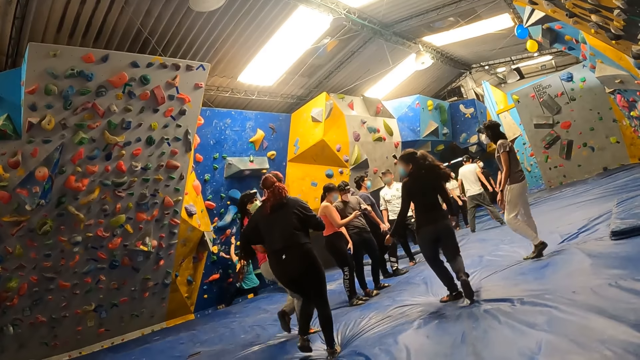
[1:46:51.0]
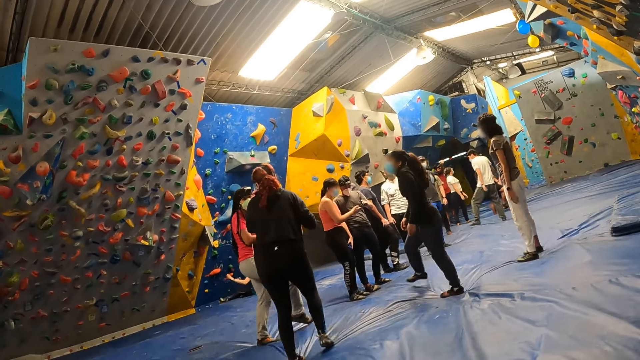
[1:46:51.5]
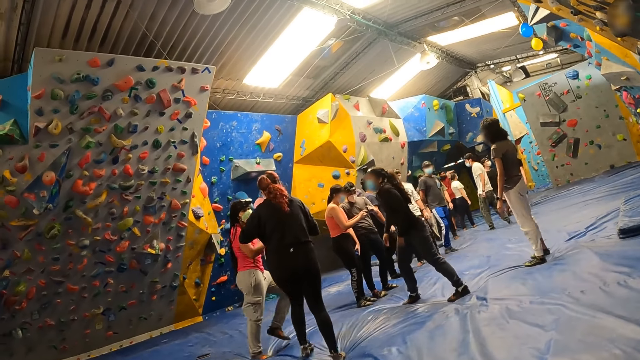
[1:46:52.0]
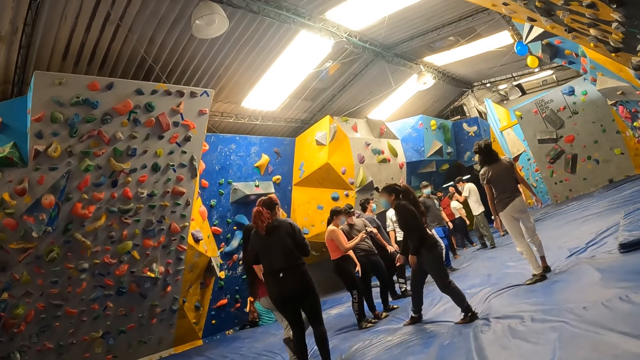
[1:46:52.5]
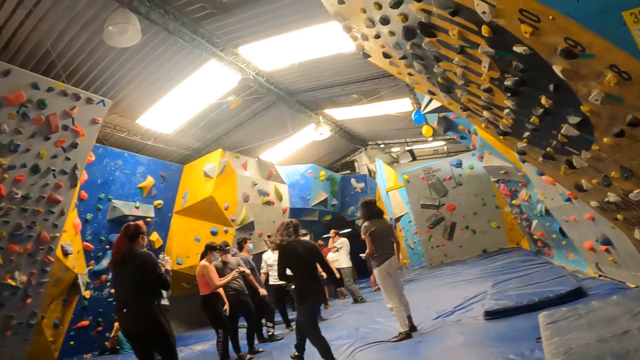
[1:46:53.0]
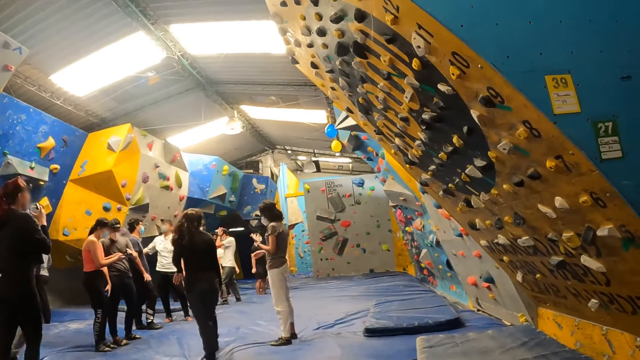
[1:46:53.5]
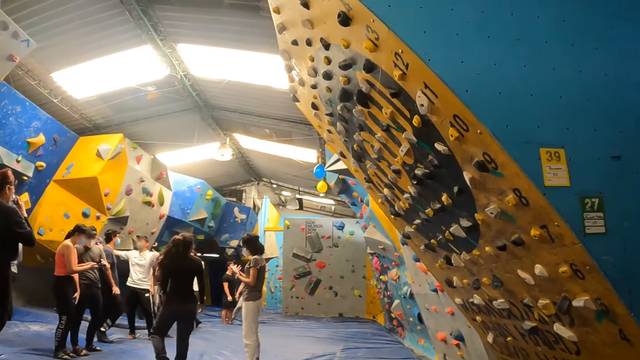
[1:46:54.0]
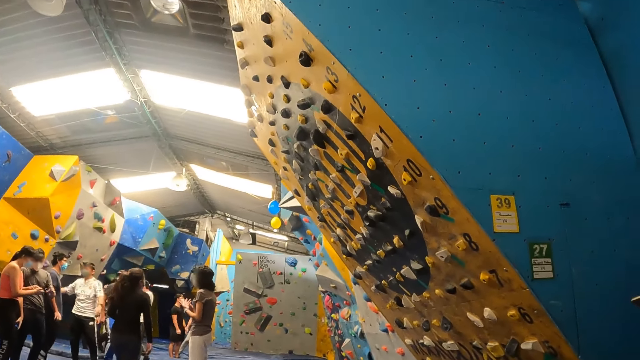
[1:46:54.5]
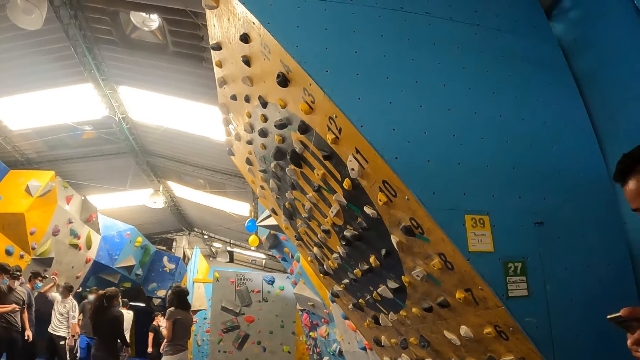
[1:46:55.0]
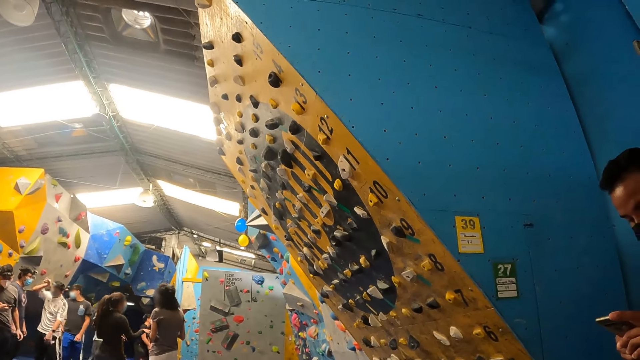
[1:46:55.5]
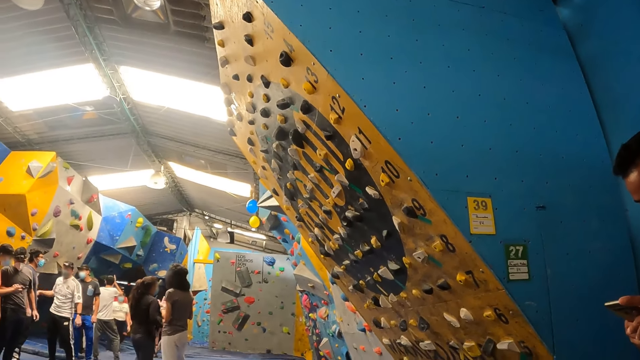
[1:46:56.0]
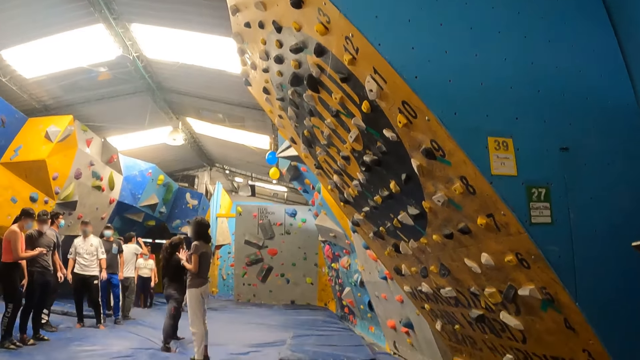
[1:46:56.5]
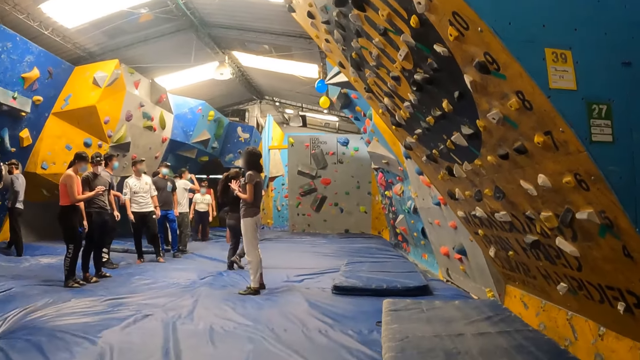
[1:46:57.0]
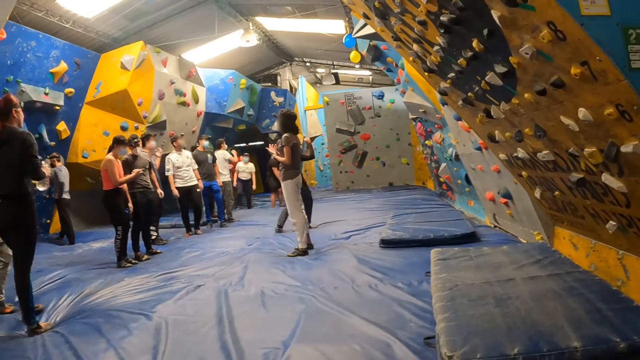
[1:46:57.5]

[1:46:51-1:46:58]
The person sits on the bouncing castle.

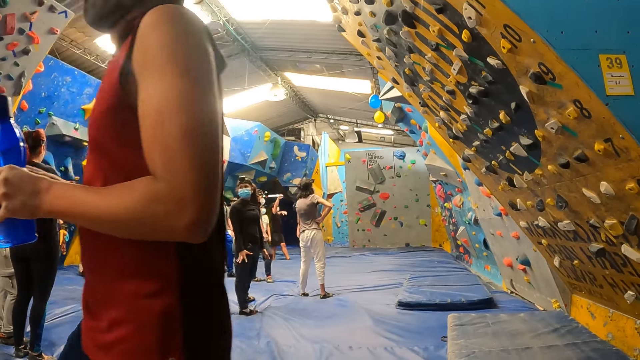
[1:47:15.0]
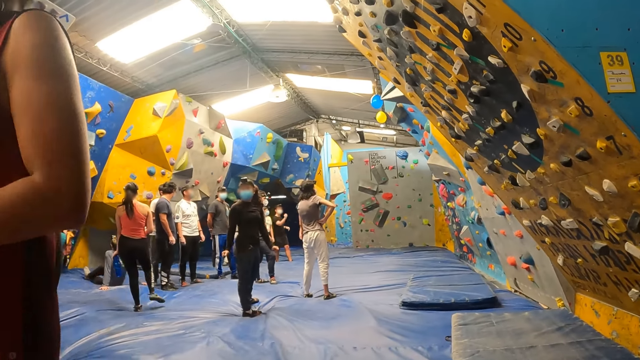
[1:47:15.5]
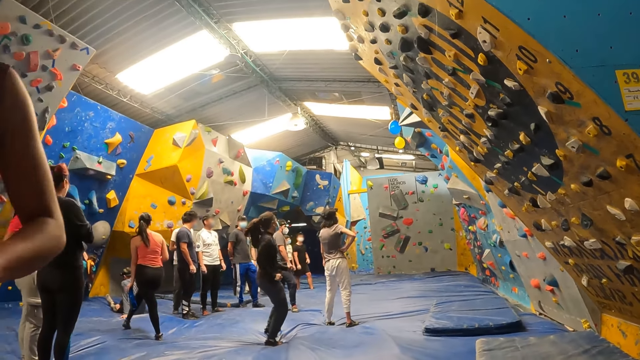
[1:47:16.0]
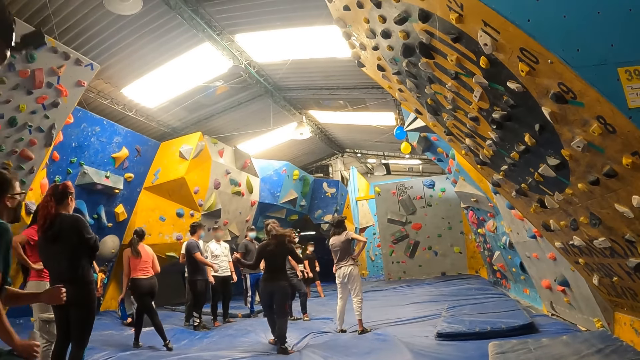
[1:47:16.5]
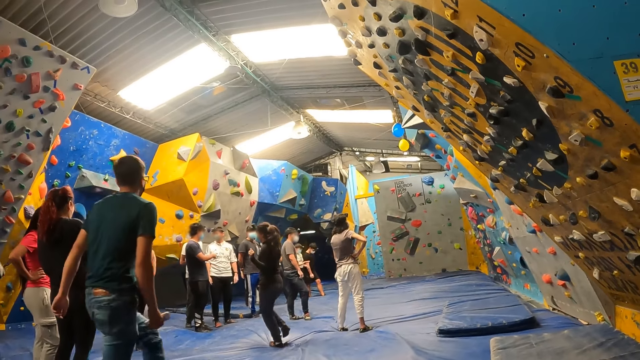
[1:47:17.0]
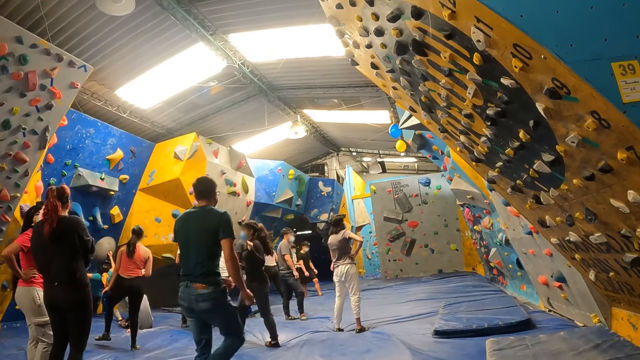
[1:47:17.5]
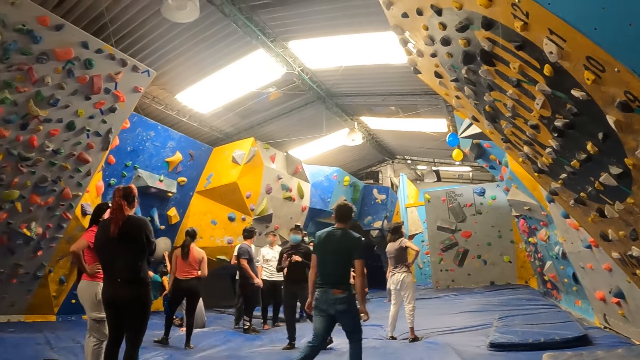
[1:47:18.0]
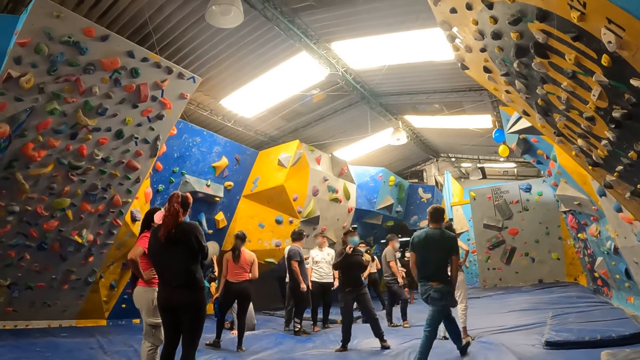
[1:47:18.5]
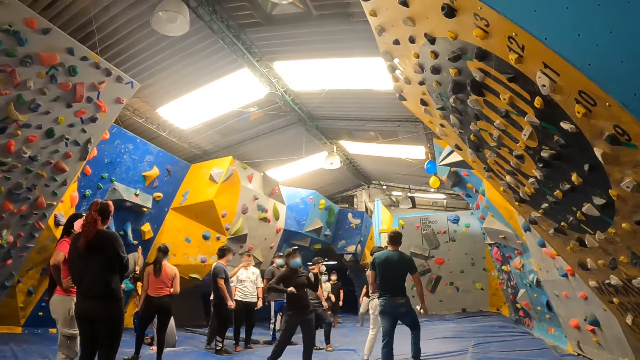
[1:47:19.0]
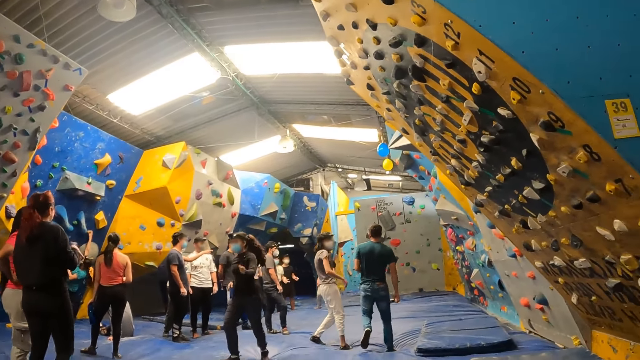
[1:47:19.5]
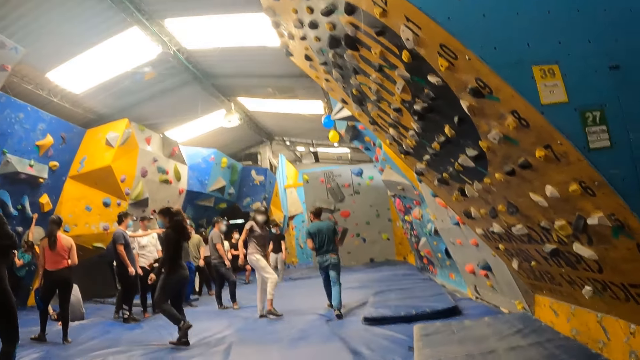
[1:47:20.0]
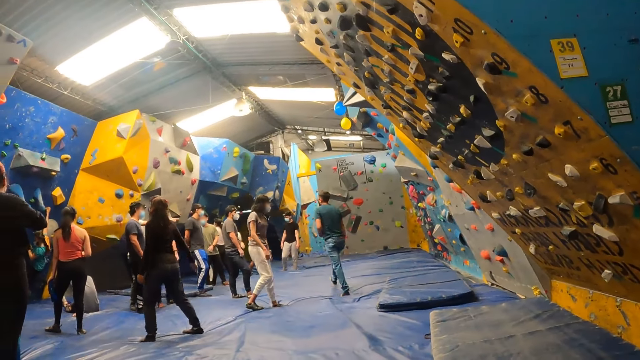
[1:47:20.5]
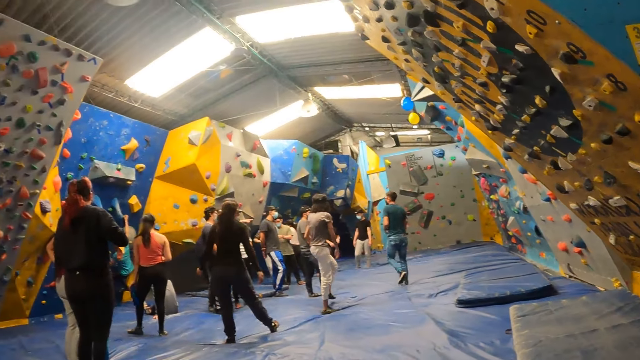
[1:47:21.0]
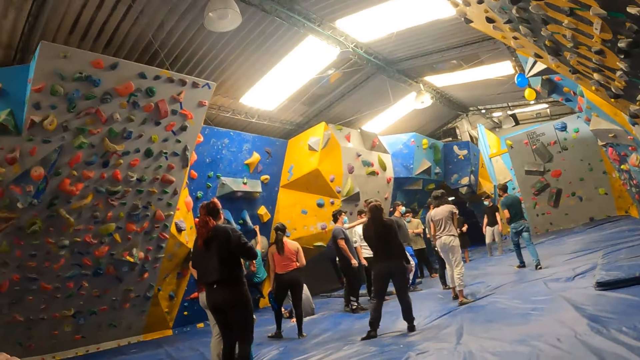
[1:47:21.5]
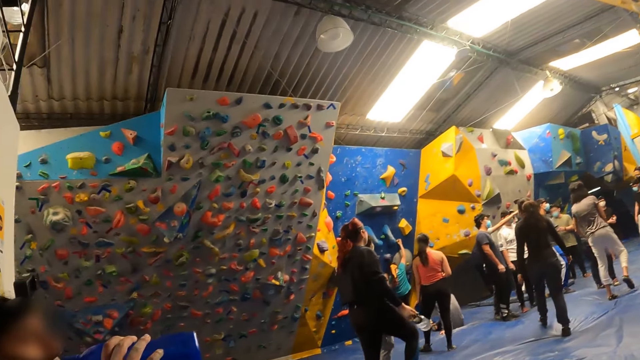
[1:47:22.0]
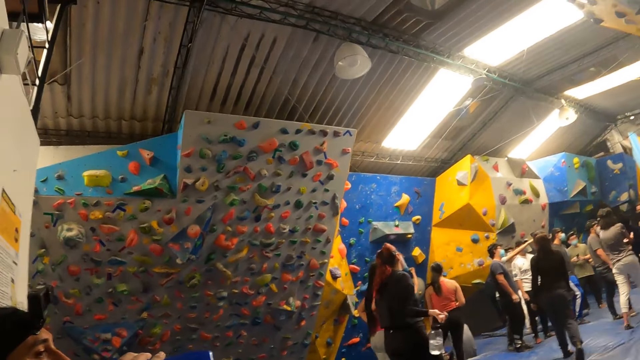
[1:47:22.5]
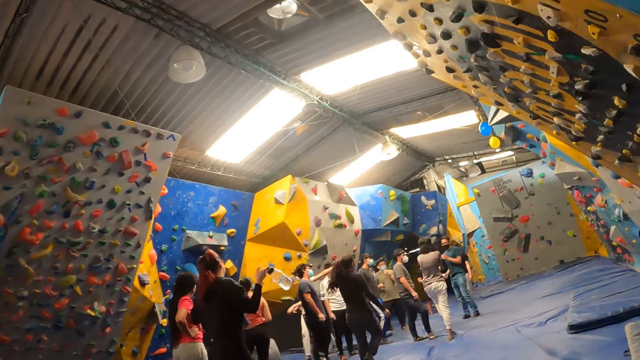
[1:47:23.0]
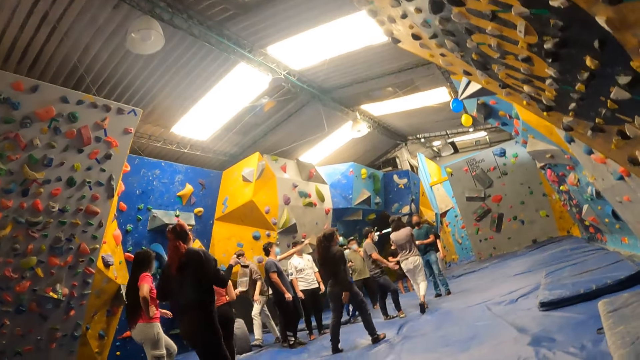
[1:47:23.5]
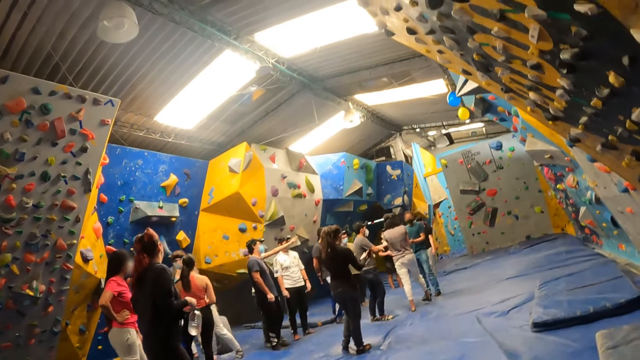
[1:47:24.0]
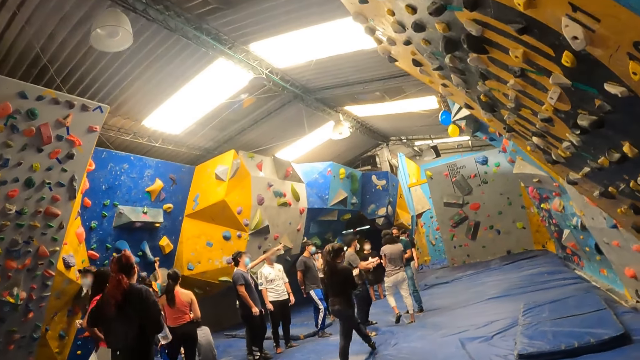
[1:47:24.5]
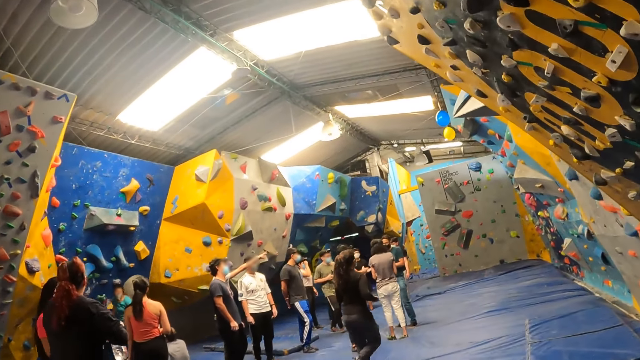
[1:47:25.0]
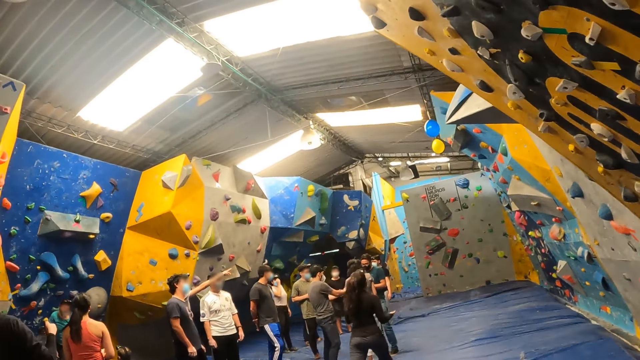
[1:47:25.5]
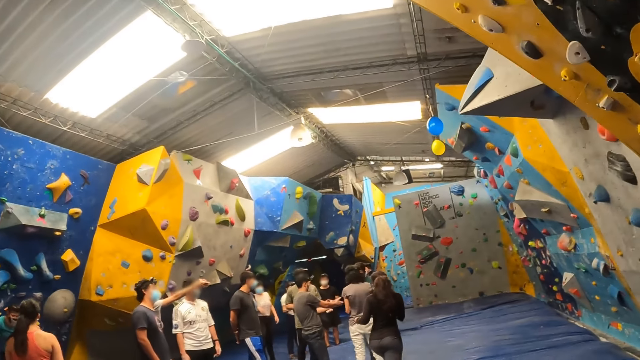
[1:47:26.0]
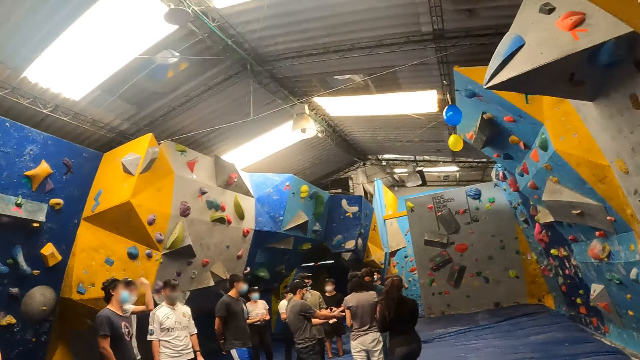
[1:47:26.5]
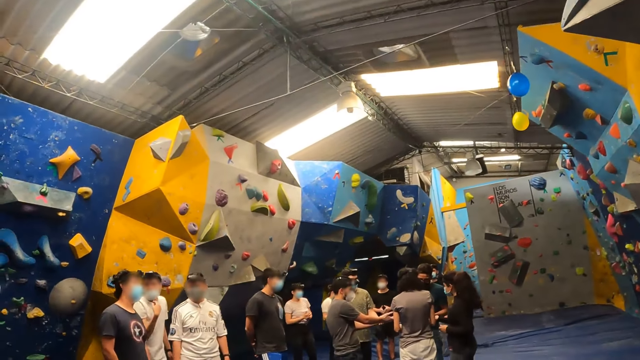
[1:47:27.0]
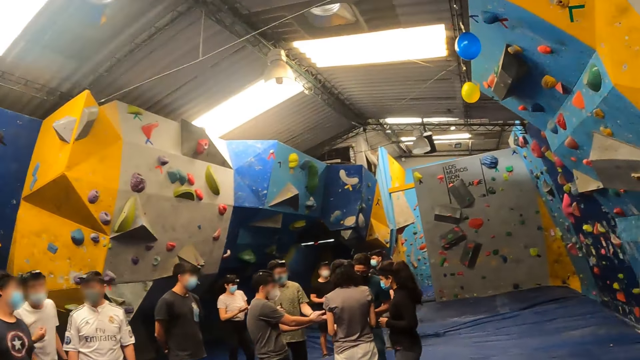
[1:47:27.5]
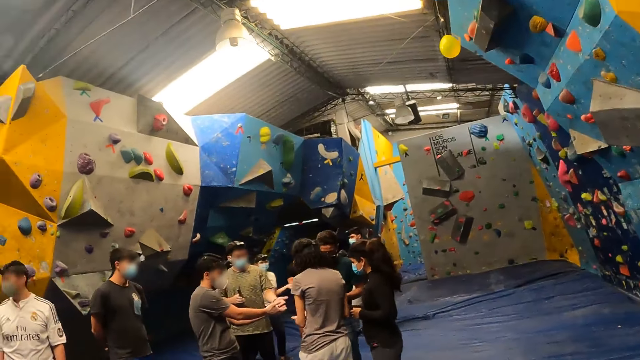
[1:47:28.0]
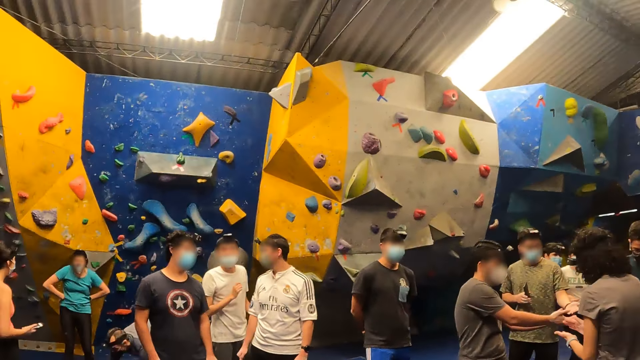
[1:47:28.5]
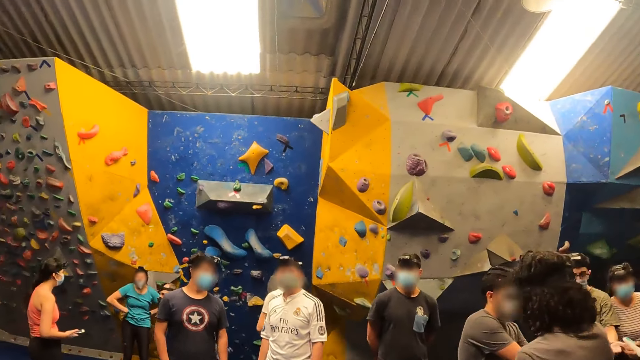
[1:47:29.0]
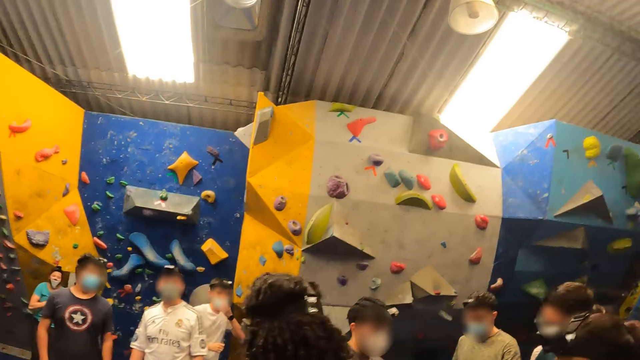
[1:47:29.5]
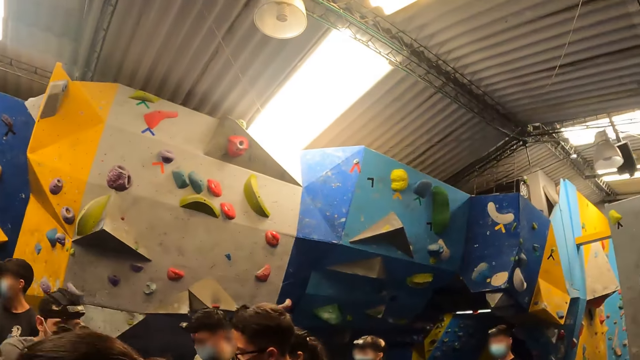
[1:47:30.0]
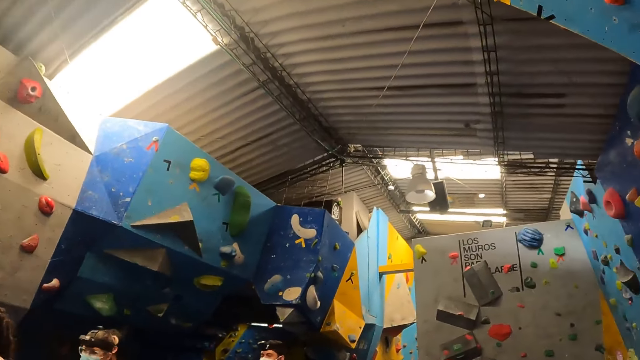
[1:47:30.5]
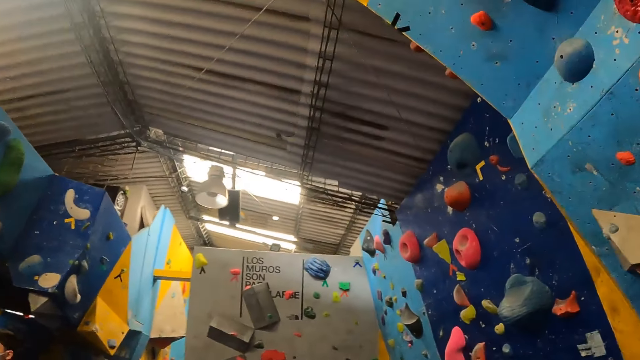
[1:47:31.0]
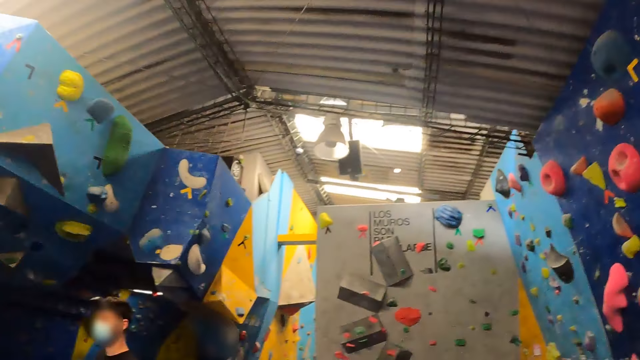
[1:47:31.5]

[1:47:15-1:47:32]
The person climbs the climbing wall.
